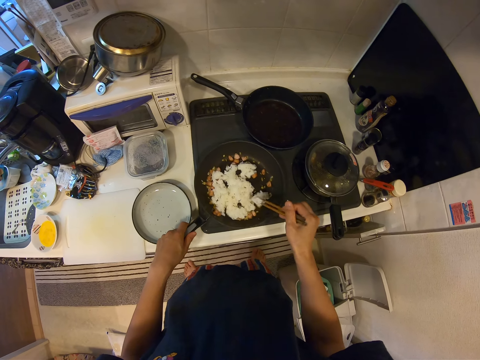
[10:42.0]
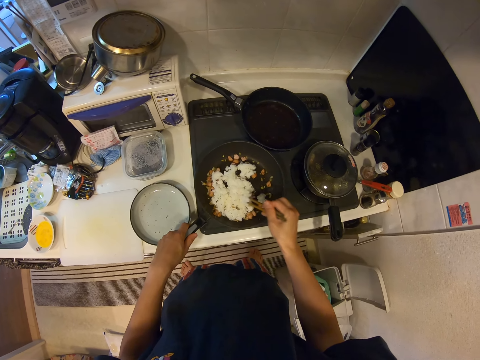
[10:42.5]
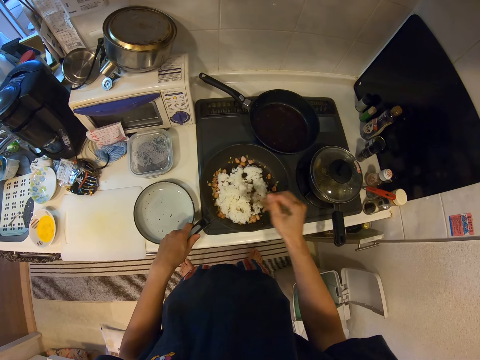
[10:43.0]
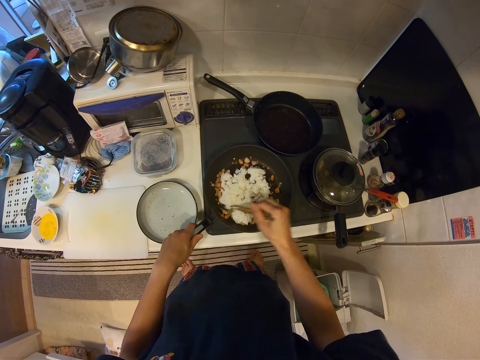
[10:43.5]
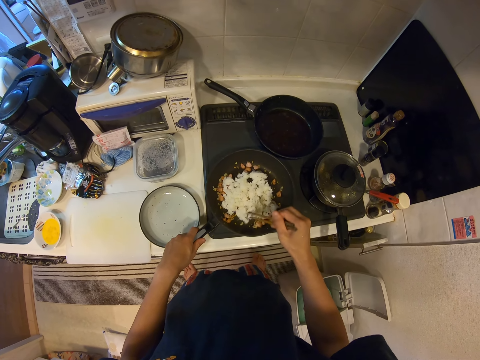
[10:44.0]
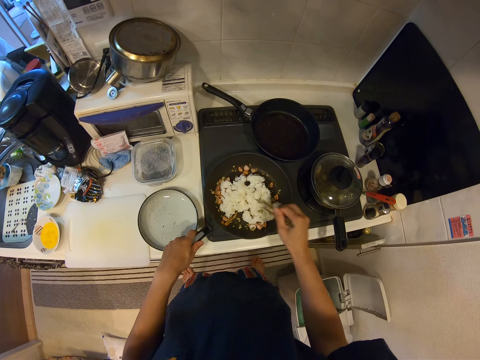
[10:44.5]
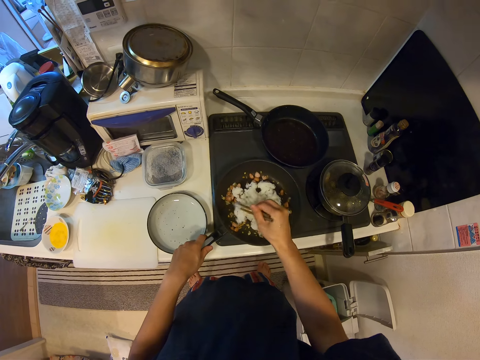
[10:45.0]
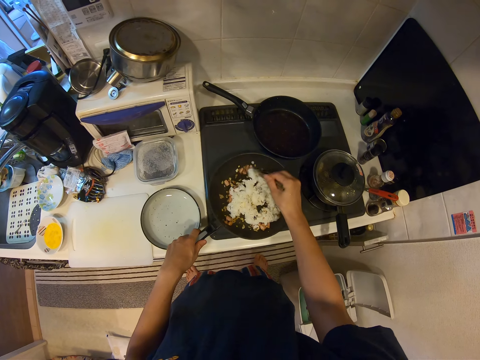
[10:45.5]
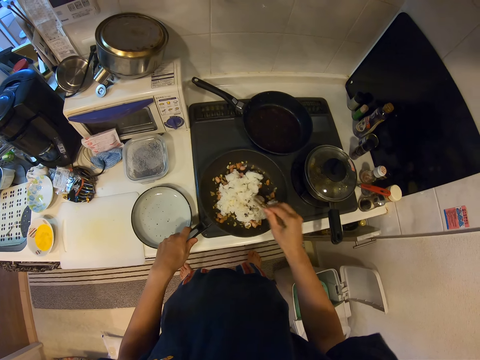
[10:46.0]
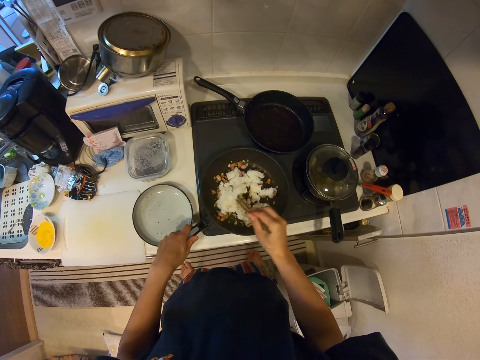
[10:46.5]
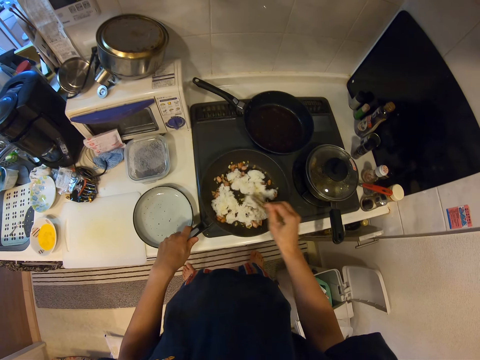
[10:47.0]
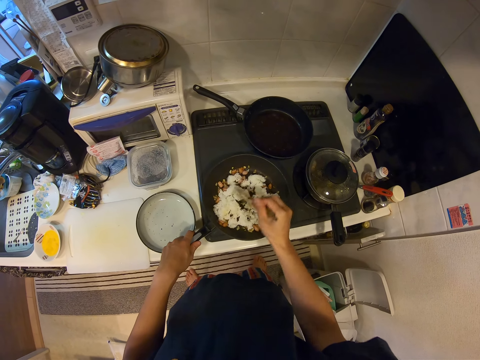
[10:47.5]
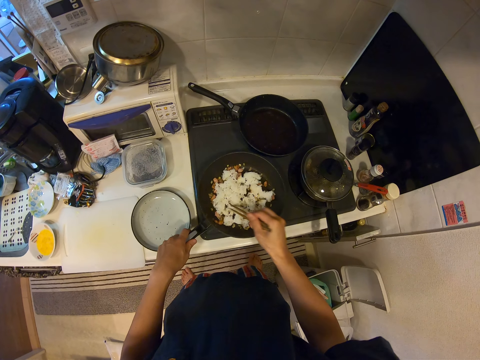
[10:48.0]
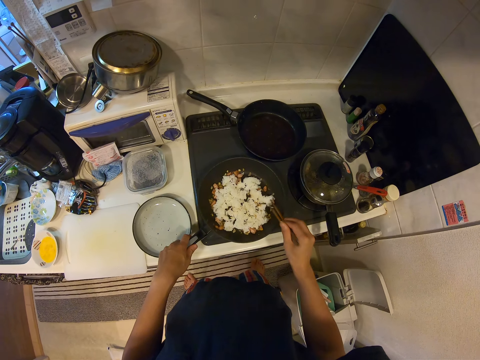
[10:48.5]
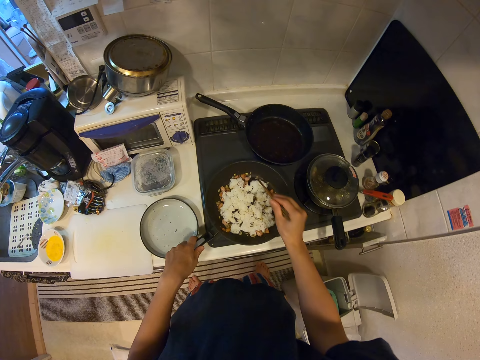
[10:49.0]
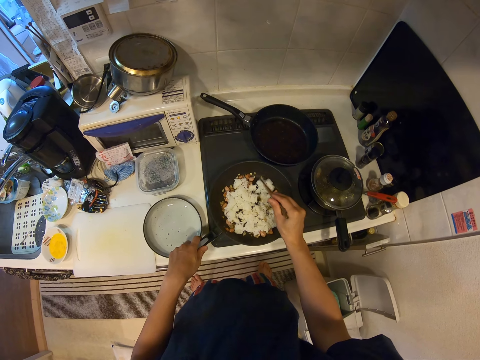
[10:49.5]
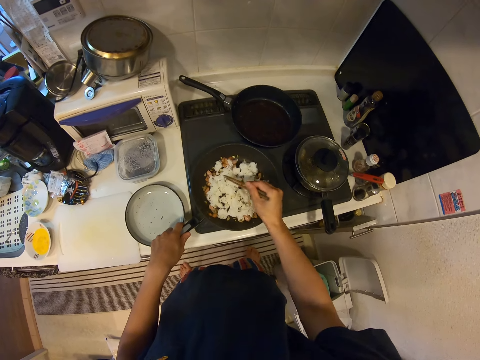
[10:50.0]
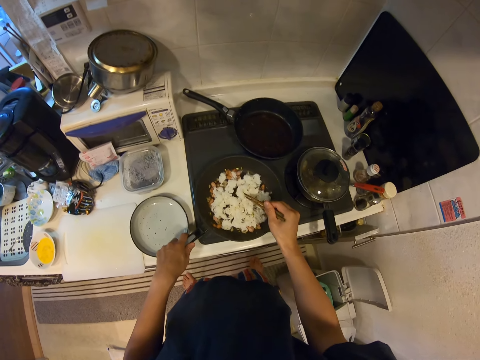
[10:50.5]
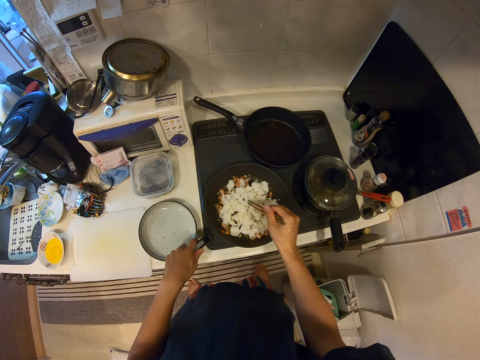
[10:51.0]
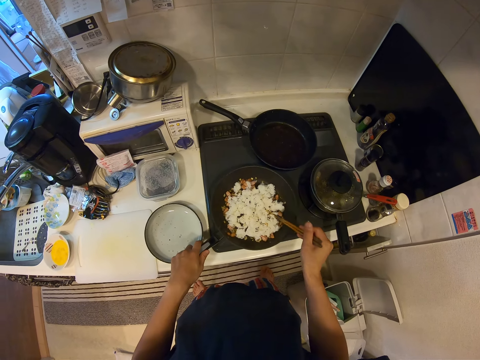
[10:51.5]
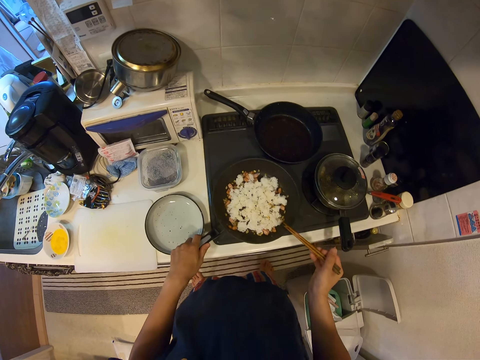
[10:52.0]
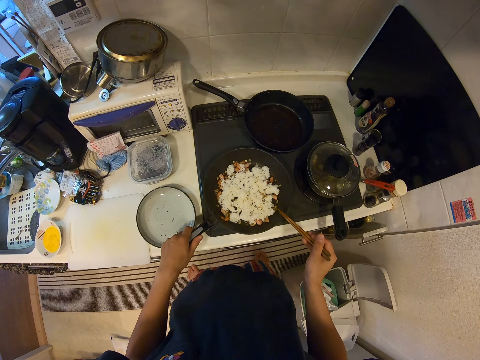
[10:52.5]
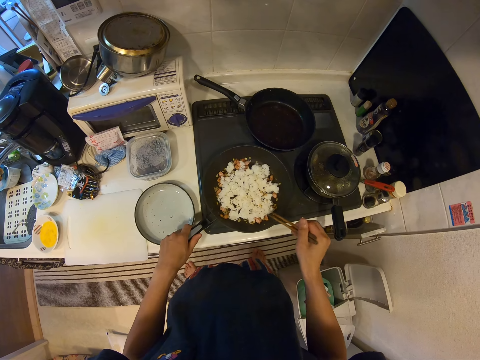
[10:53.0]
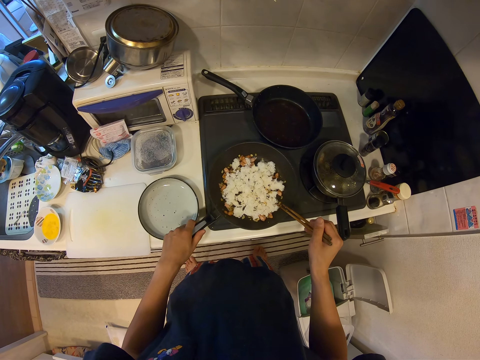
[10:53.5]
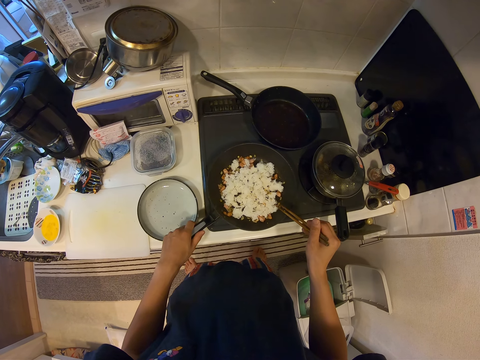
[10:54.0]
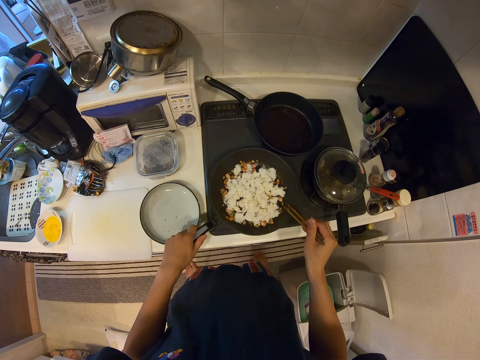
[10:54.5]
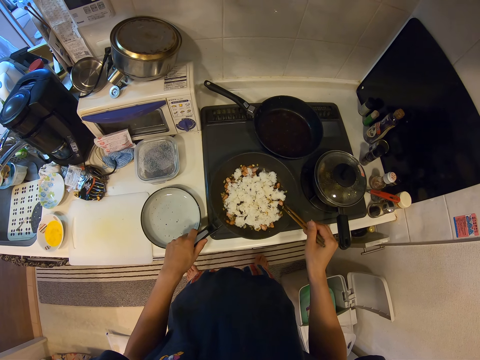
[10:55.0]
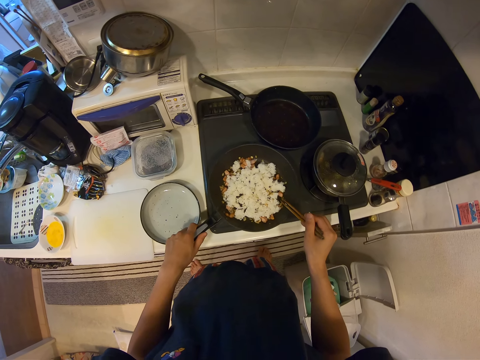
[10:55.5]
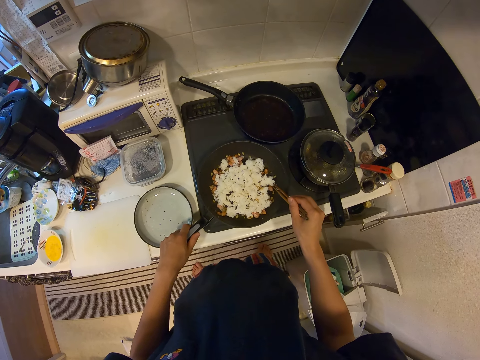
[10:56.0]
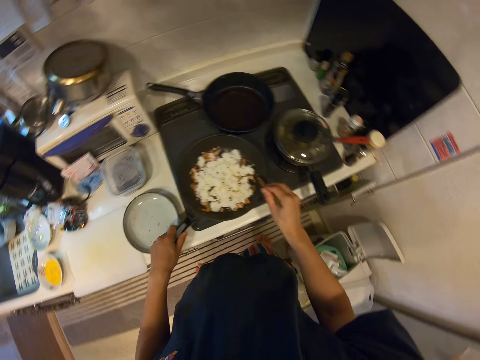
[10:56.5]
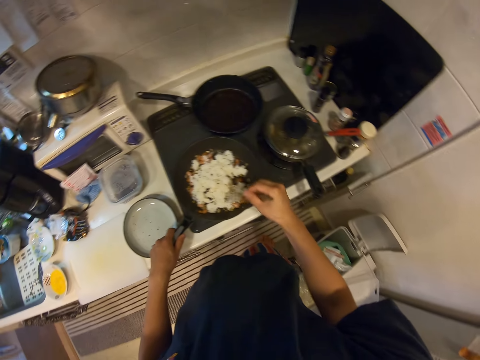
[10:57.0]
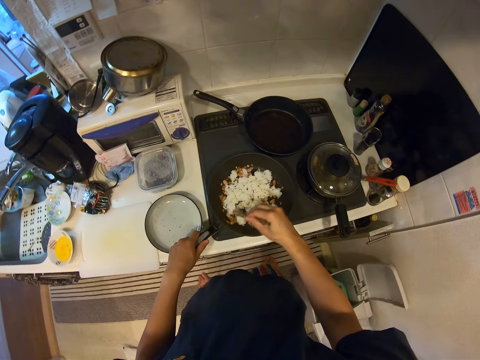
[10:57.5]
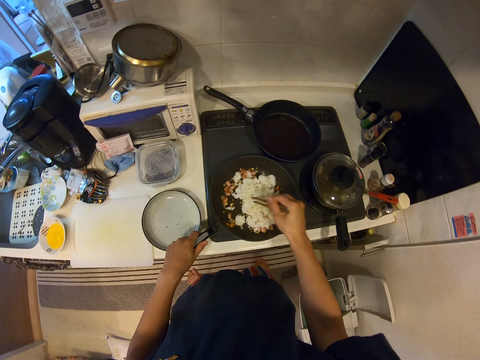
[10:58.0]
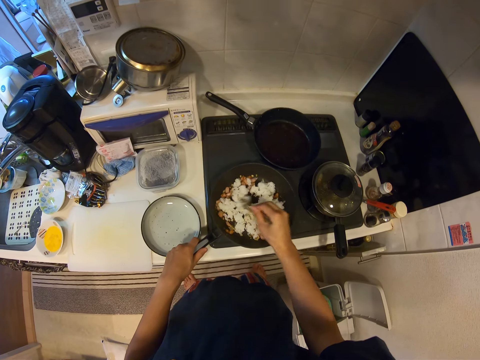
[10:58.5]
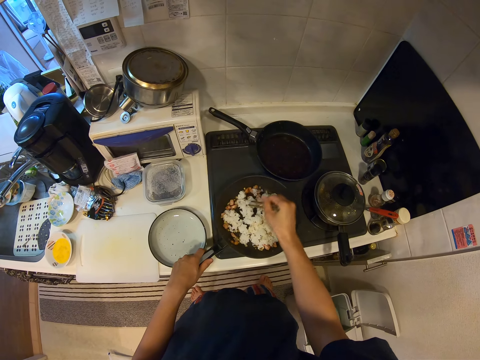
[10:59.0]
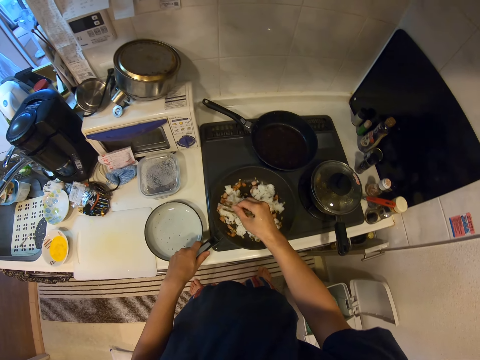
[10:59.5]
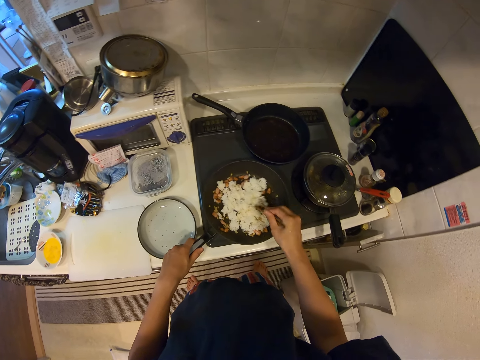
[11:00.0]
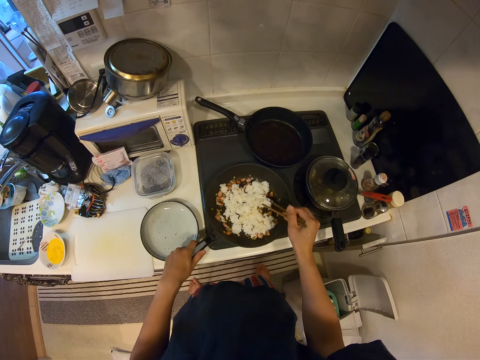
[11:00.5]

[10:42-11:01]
The camera wearer holds the chopsticks. They mix the food.

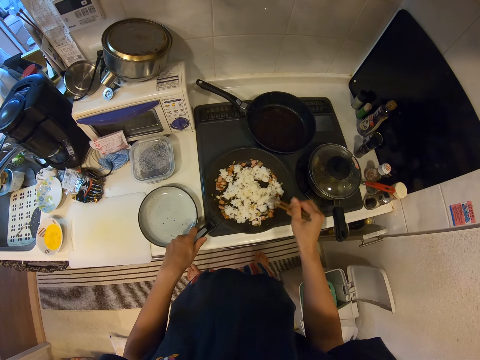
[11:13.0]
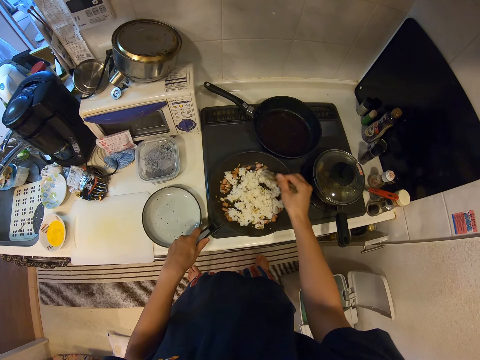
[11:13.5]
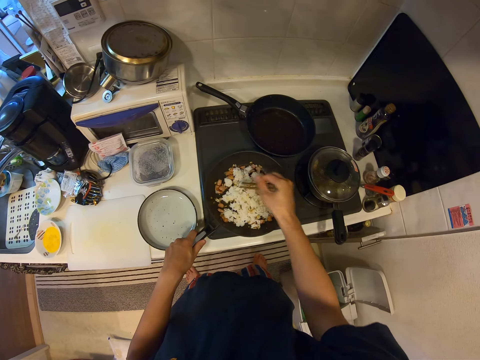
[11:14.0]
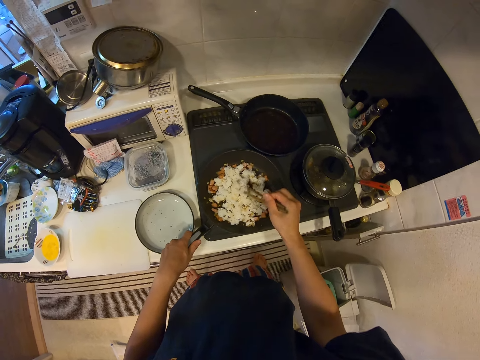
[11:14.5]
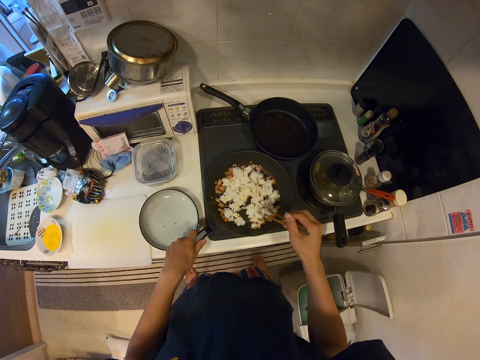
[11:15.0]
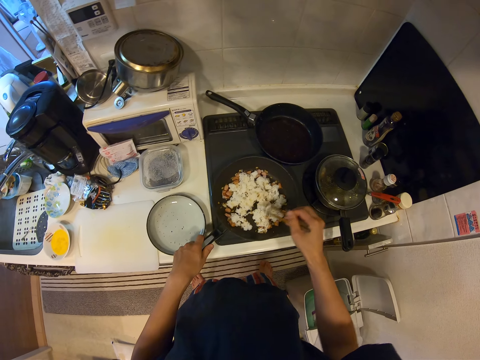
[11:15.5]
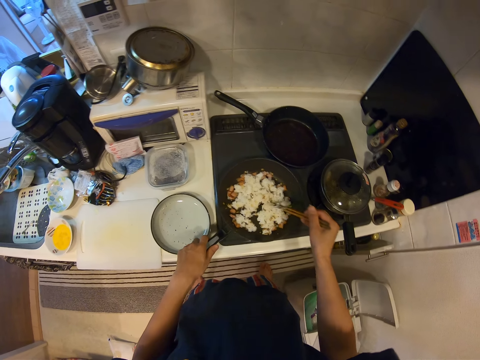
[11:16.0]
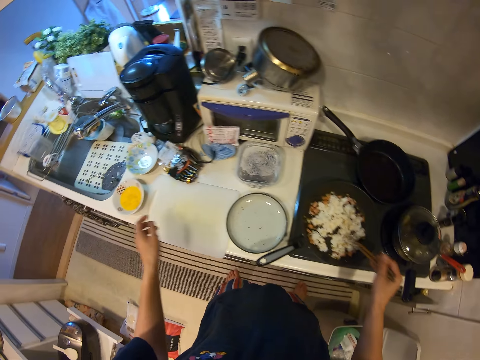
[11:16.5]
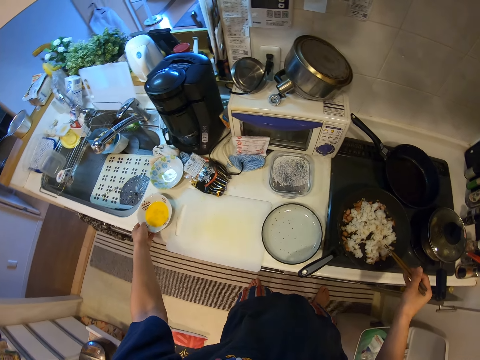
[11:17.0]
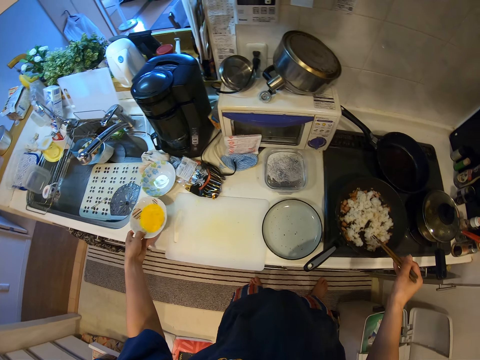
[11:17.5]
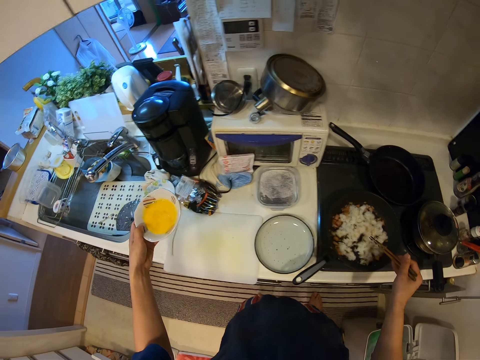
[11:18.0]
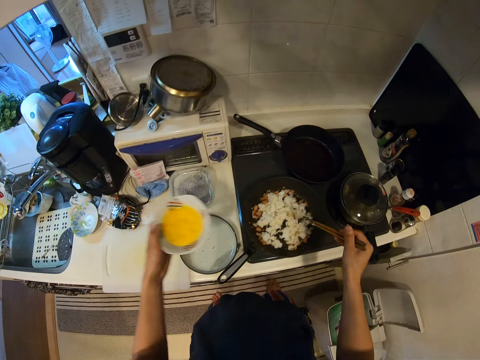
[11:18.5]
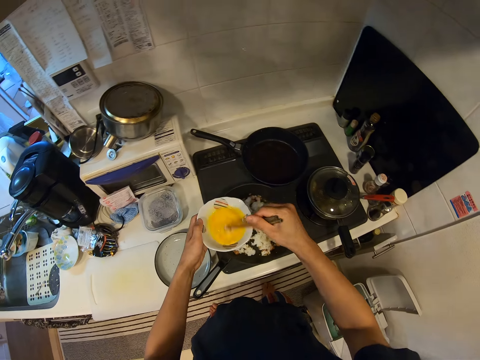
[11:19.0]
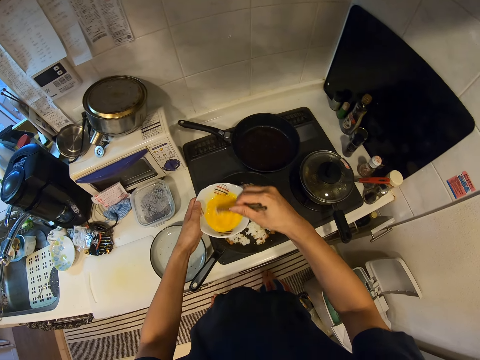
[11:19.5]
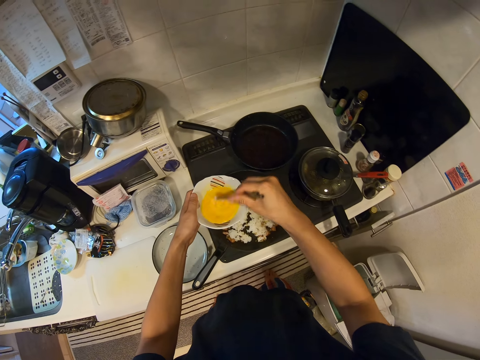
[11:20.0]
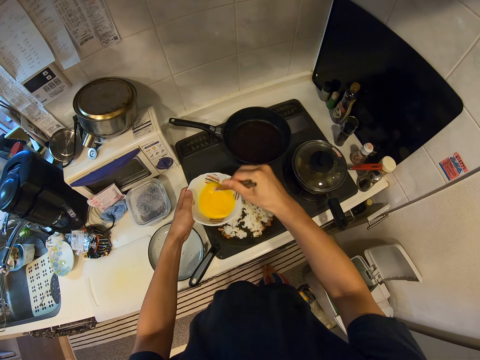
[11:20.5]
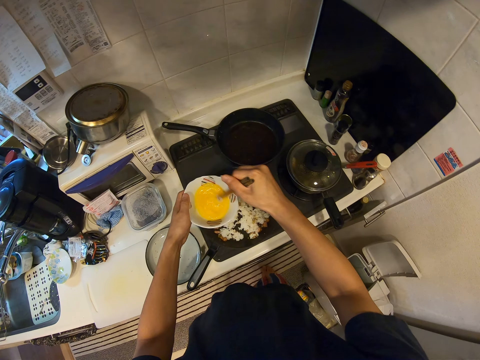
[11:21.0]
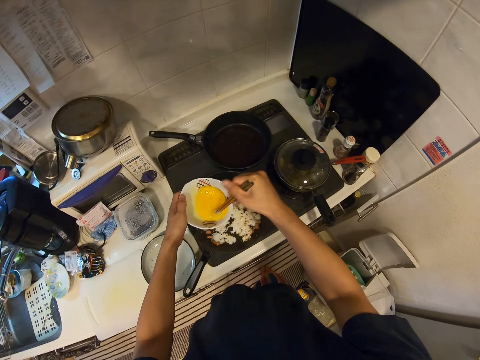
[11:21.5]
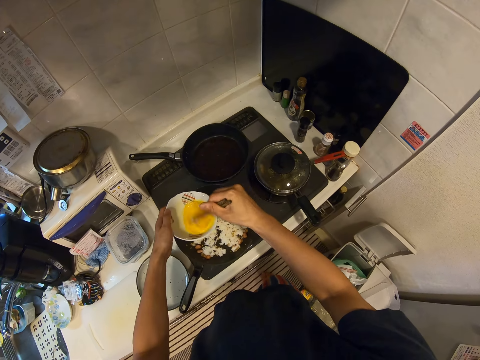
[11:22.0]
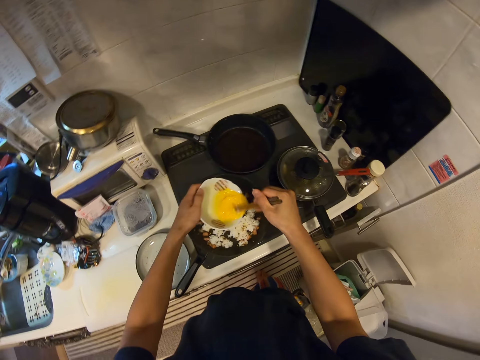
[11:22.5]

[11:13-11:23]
The camera wearer holds the chopsticks. They pick the bowl, hold the bowl and mix the egg.
